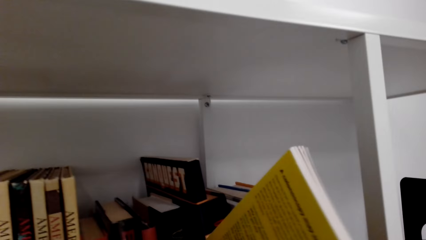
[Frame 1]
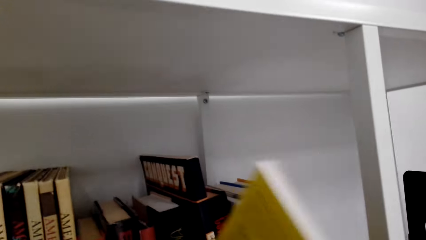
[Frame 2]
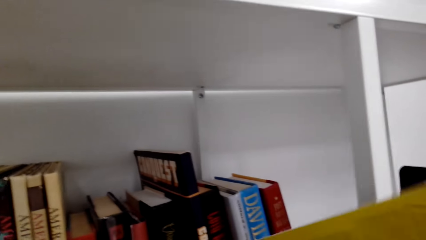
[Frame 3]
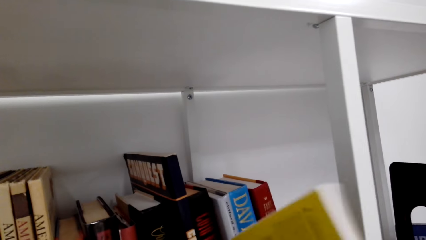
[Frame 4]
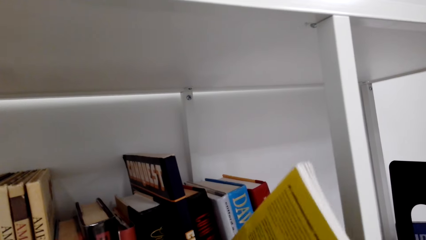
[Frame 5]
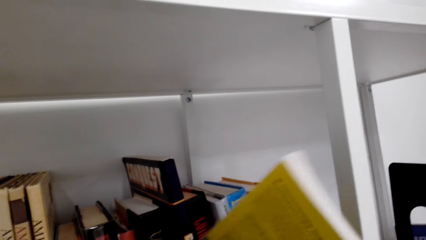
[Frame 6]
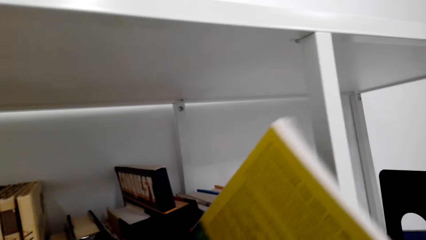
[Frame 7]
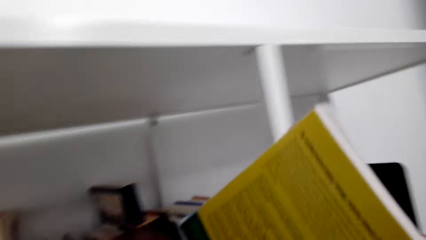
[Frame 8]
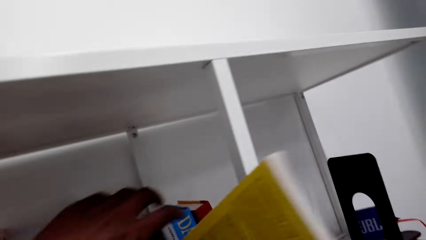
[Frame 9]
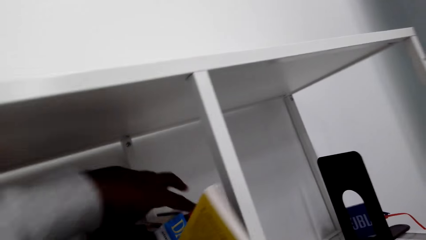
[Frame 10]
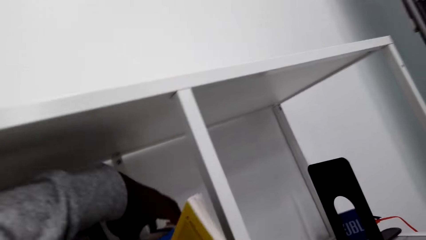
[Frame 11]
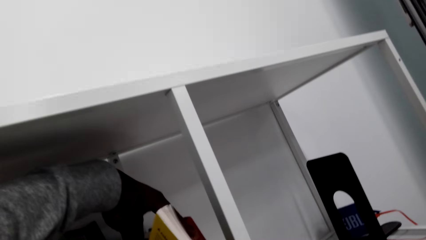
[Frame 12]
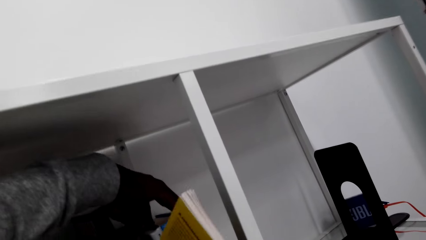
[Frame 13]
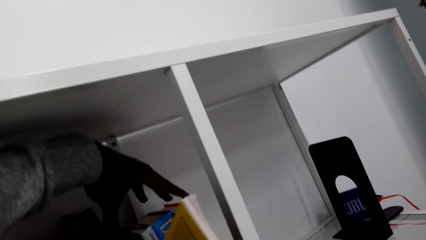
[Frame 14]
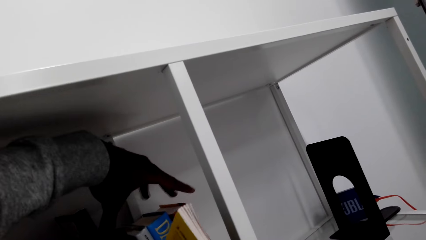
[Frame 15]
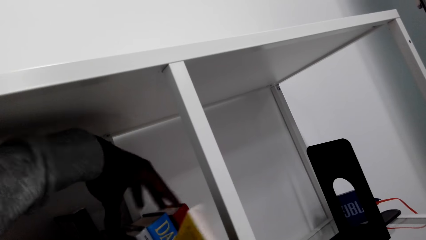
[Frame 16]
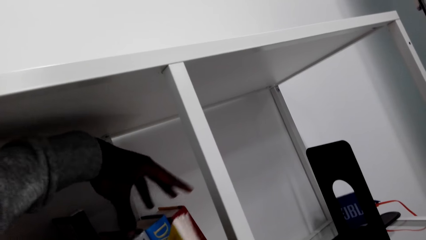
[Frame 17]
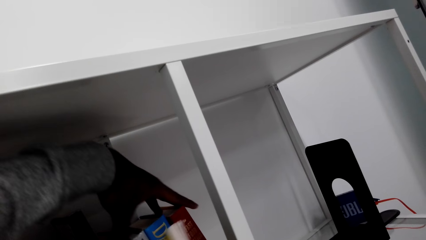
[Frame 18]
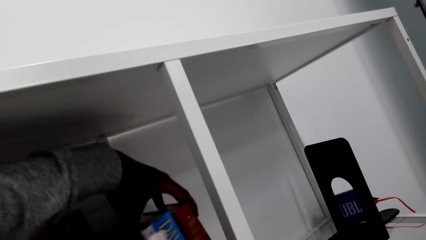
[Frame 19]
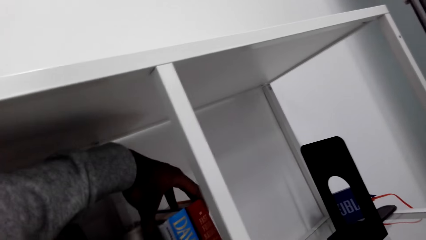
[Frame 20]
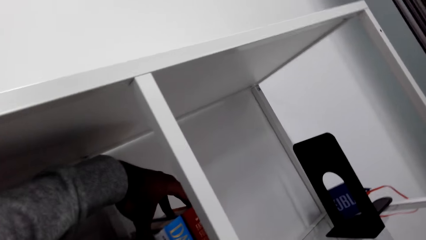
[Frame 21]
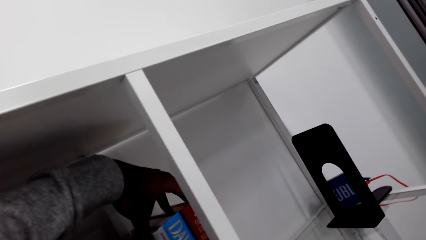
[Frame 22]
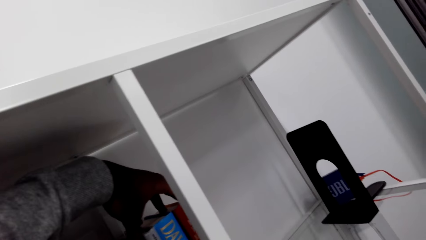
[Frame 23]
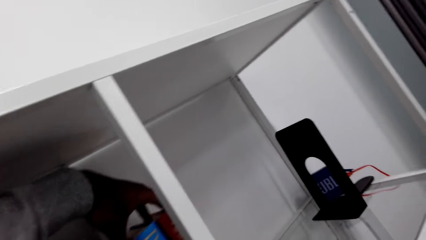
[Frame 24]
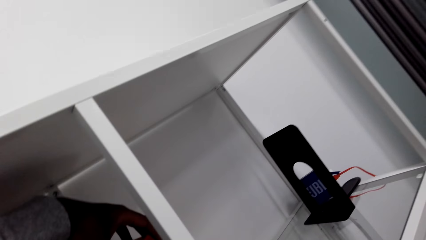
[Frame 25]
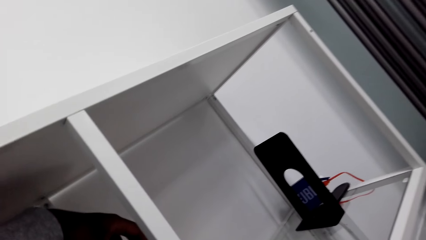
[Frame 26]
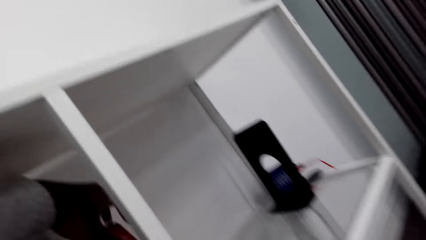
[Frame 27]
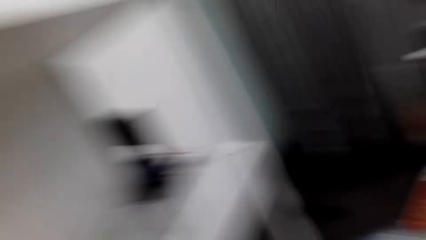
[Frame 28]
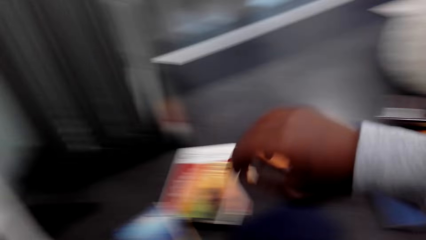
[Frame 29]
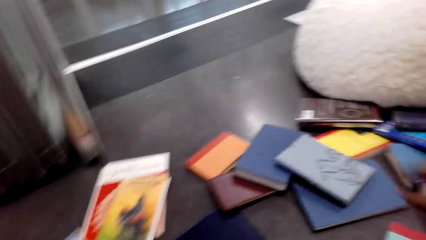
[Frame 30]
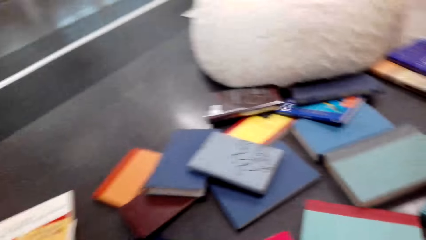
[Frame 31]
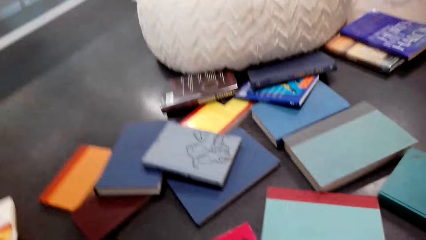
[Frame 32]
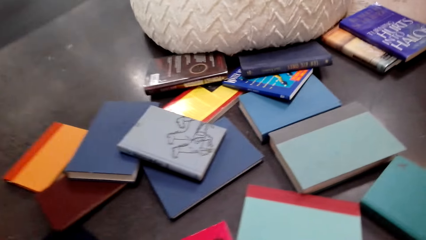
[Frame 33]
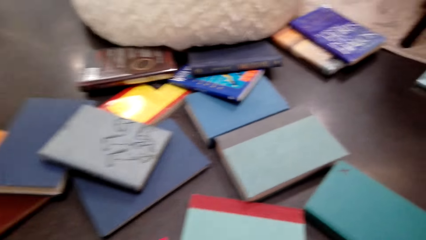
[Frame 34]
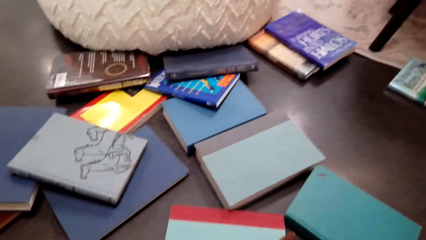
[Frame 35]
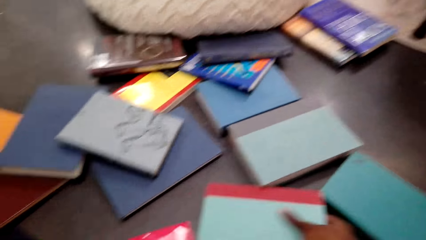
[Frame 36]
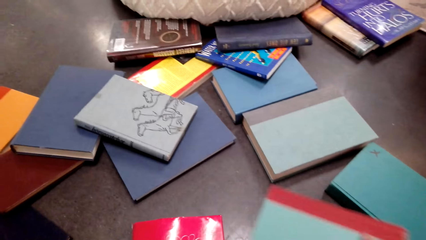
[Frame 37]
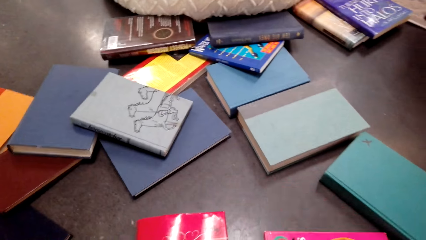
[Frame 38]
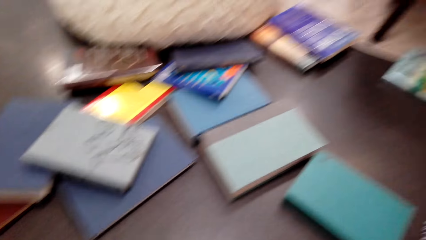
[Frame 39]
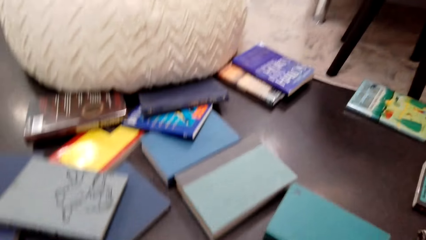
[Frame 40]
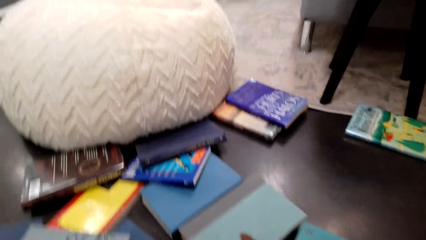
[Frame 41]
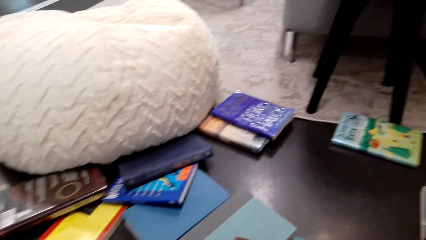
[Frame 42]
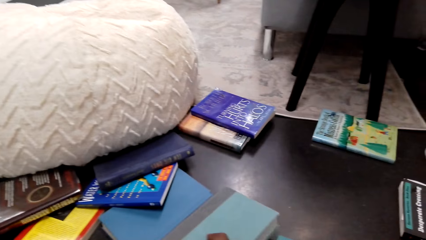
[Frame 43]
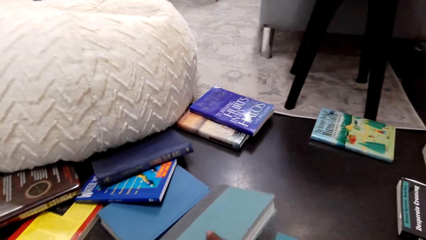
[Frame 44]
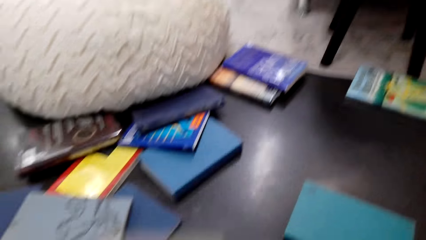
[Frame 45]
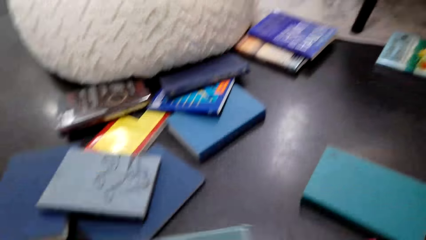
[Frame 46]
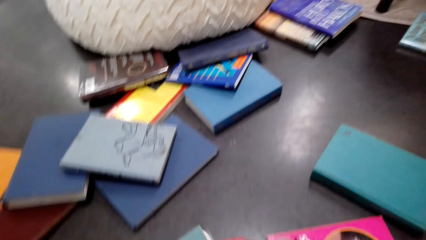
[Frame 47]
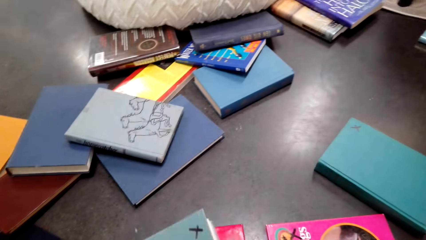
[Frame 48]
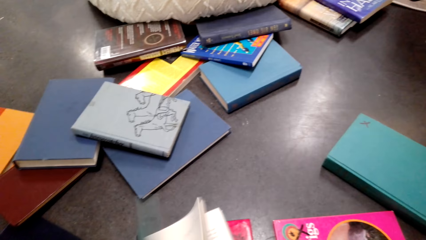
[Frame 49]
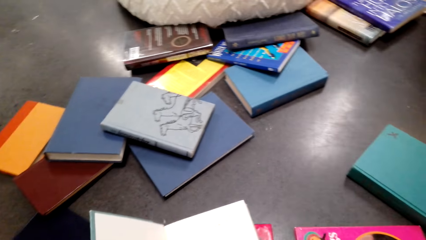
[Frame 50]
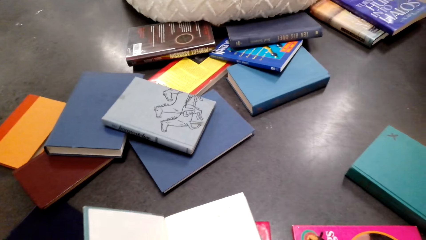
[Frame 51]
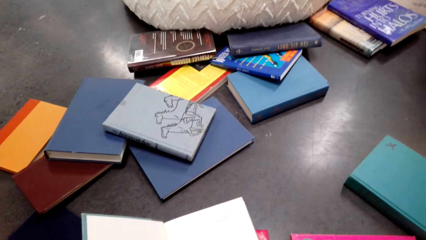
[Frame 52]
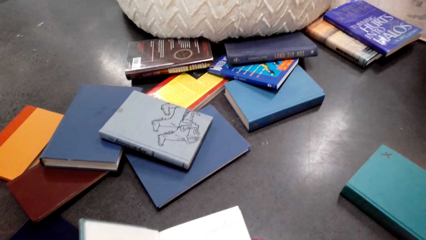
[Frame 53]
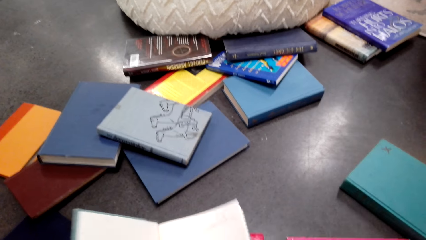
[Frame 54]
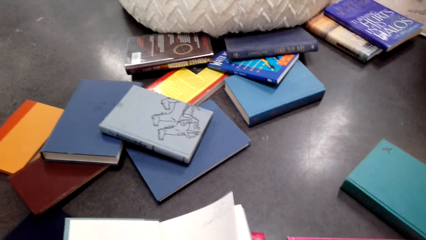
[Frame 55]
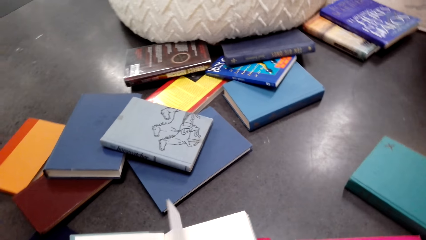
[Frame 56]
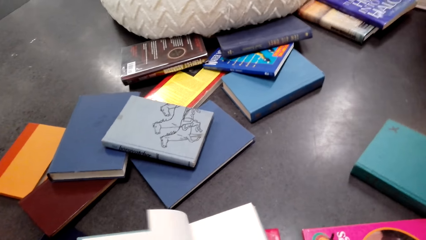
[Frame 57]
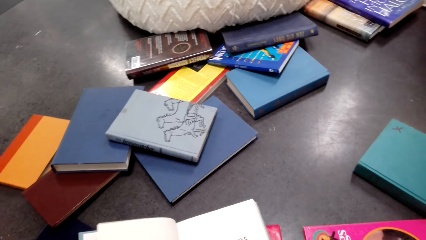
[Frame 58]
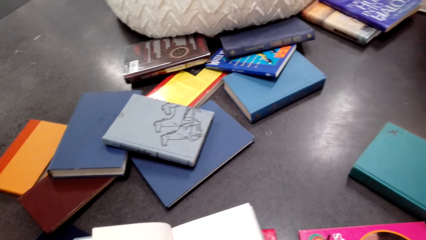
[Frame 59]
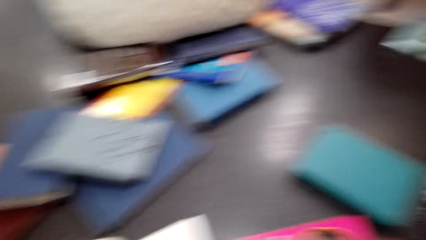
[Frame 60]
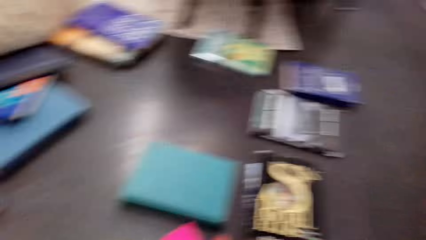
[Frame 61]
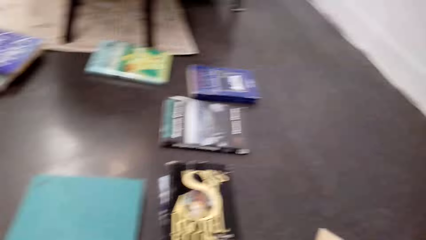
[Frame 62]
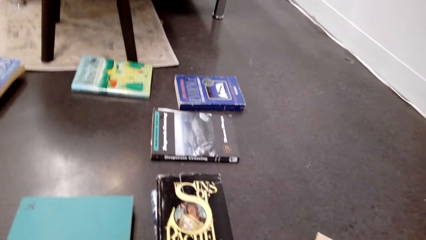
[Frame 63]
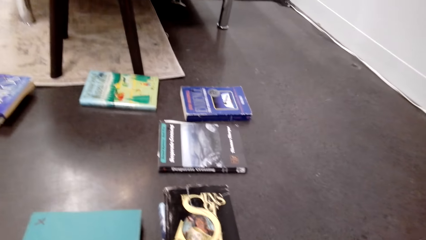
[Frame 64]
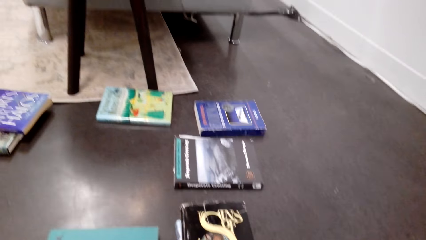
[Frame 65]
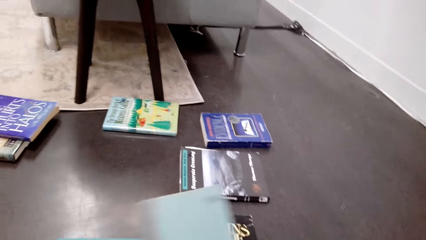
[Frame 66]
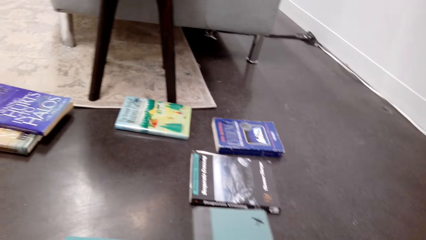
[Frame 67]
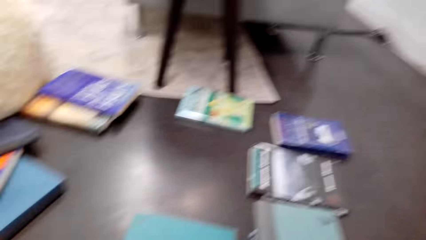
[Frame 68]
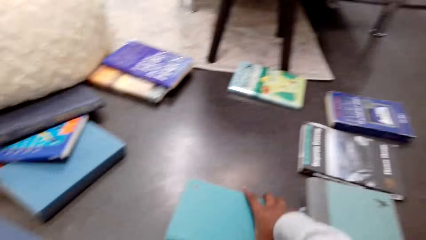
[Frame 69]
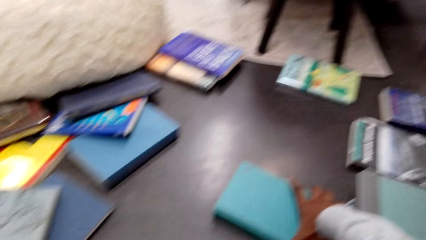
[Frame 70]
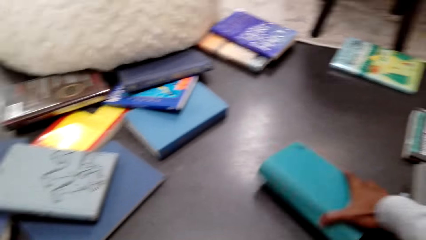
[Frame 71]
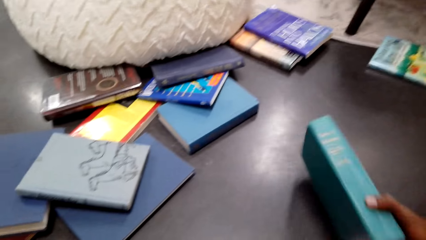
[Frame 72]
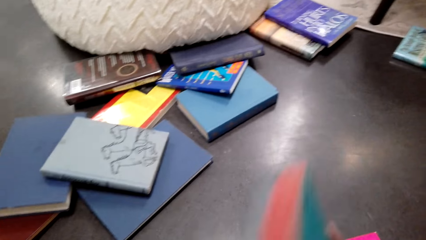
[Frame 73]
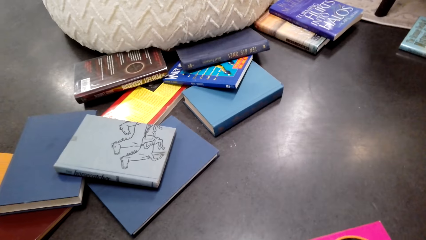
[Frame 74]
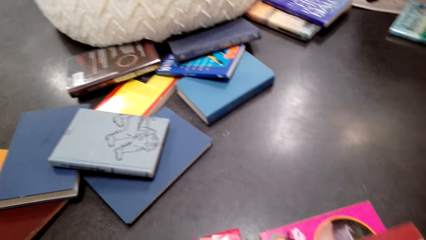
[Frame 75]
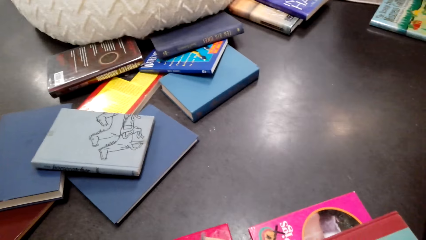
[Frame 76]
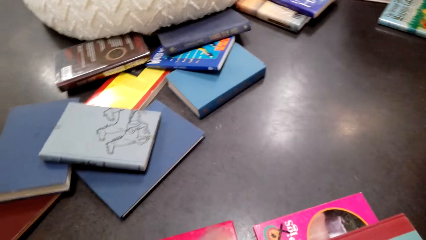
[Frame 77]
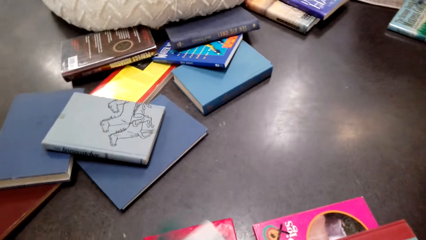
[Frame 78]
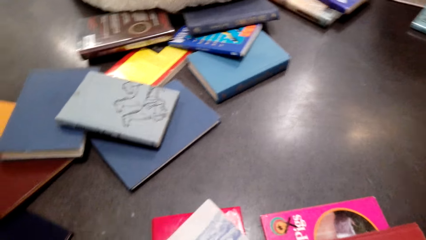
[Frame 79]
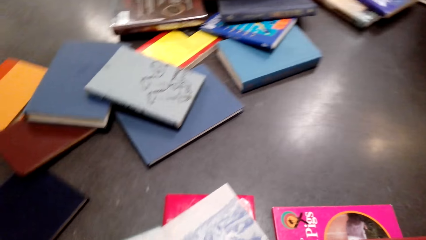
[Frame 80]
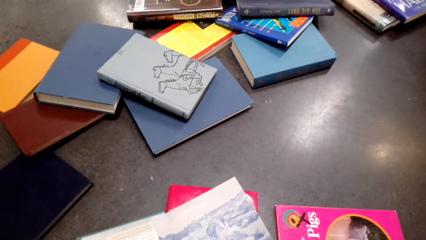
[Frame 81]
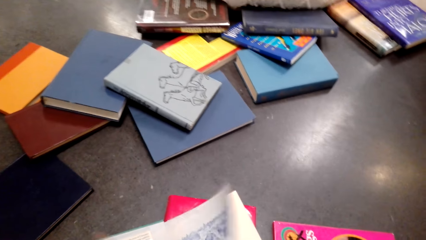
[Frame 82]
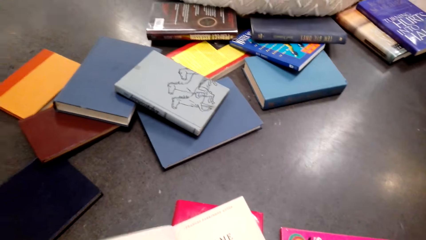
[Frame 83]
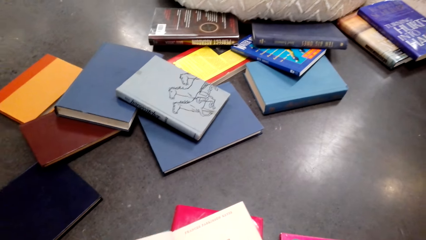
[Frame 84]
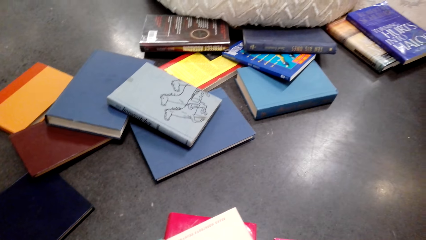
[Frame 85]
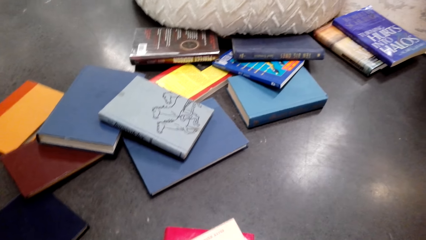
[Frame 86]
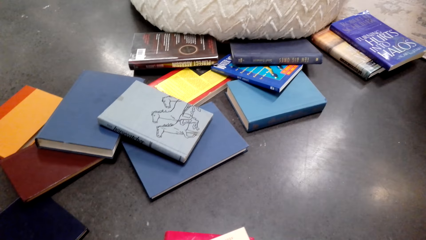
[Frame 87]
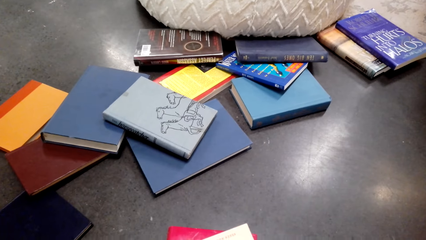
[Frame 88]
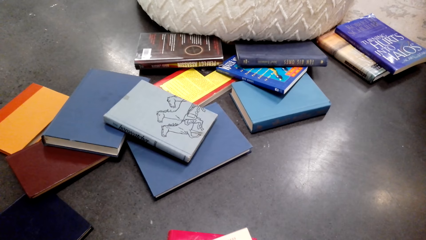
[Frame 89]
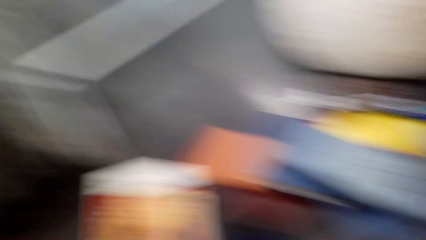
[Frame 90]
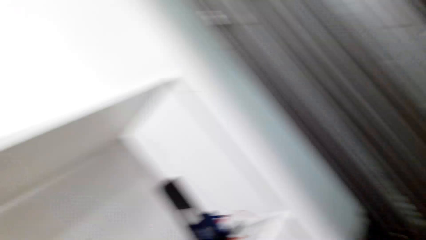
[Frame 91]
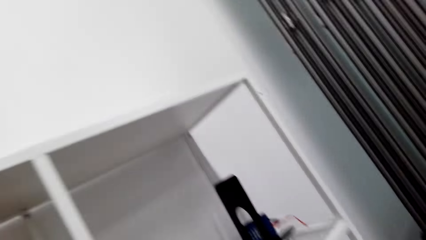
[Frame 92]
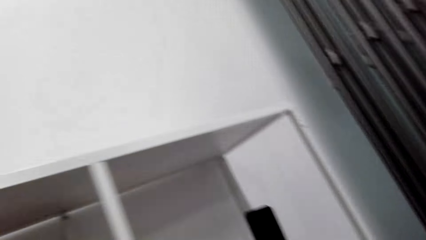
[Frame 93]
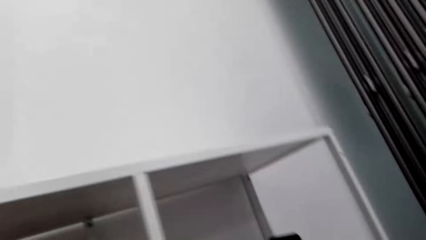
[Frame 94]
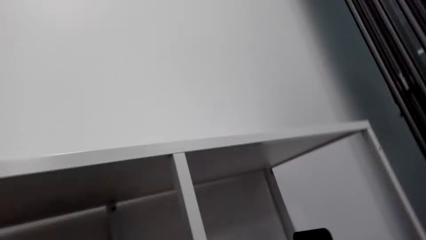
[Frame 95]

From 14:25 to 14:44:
The camera wearer puts the book on the shelf. They pick another book from the floor. They peruse through the book. They open the book. They place the book on the floor. They pick a book from the floor. They touch the other books on the floor. They peruse through the book. They open the book.
